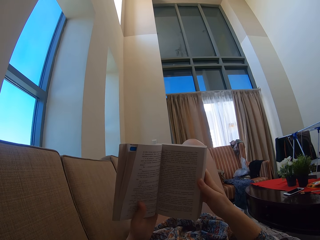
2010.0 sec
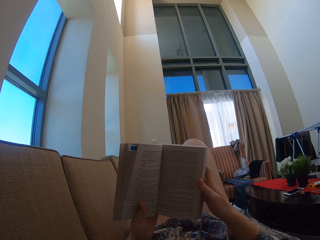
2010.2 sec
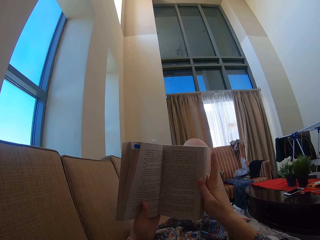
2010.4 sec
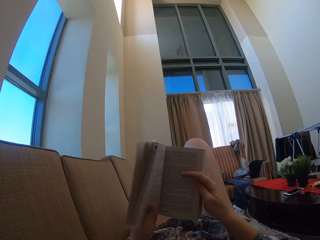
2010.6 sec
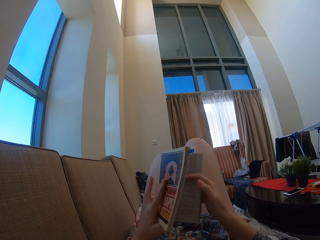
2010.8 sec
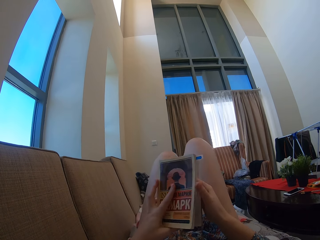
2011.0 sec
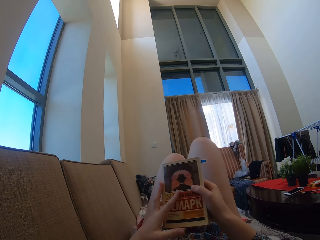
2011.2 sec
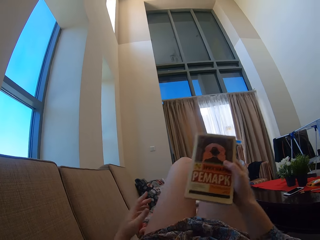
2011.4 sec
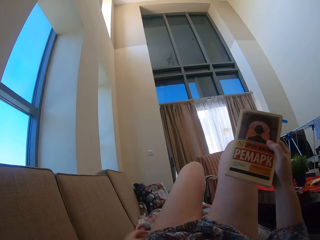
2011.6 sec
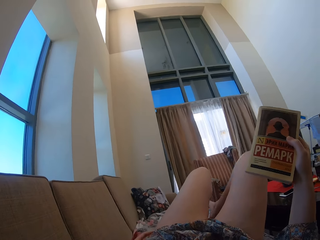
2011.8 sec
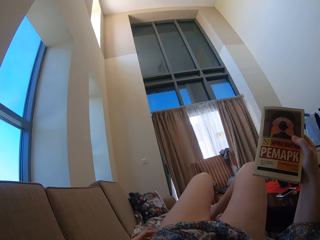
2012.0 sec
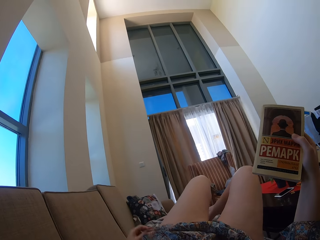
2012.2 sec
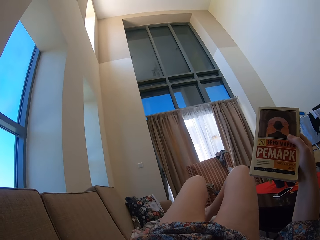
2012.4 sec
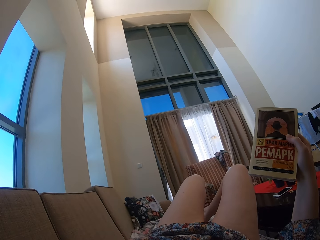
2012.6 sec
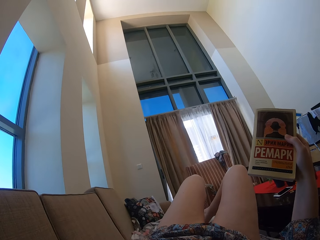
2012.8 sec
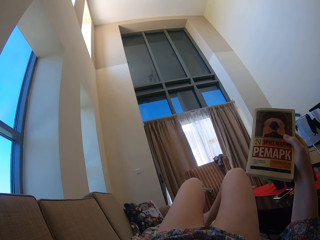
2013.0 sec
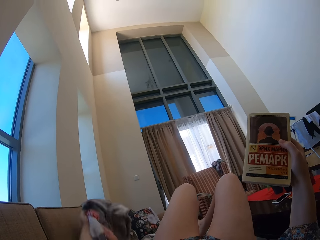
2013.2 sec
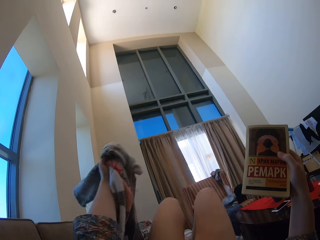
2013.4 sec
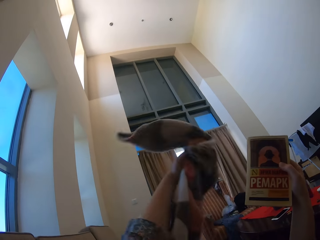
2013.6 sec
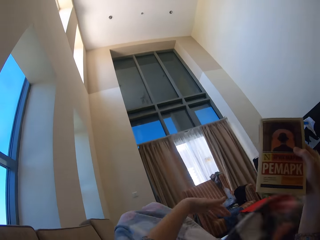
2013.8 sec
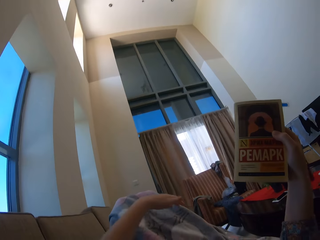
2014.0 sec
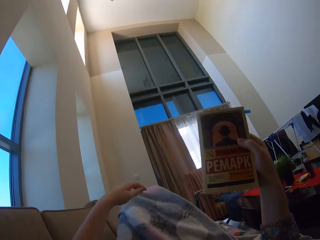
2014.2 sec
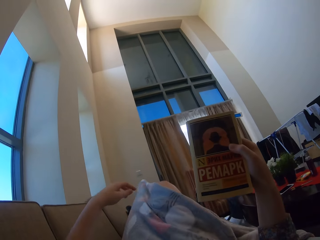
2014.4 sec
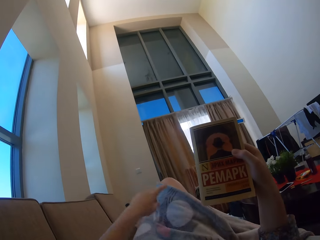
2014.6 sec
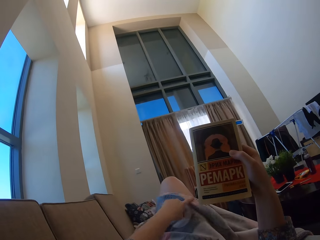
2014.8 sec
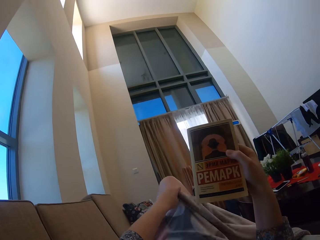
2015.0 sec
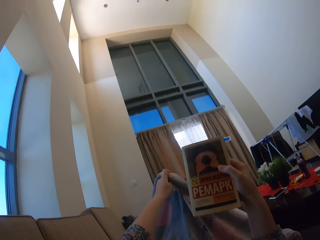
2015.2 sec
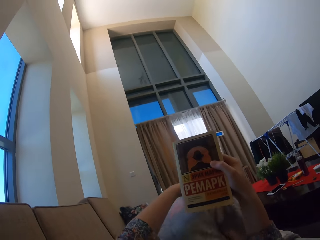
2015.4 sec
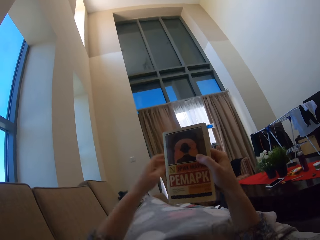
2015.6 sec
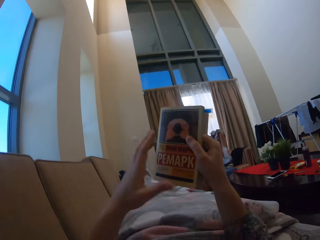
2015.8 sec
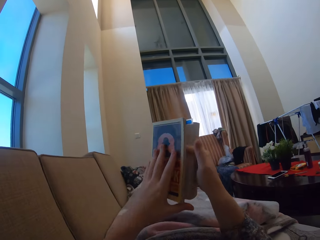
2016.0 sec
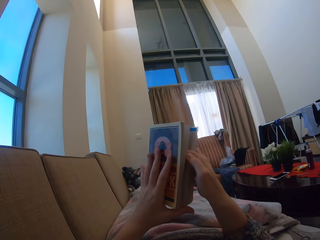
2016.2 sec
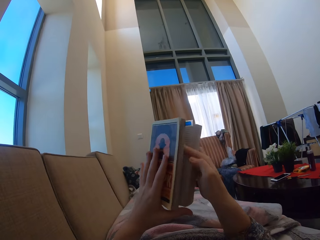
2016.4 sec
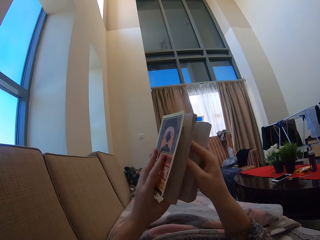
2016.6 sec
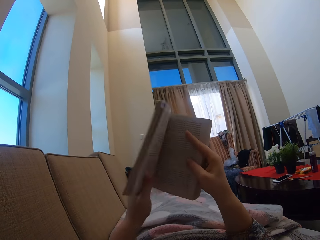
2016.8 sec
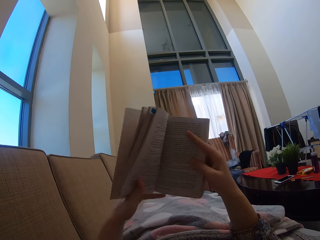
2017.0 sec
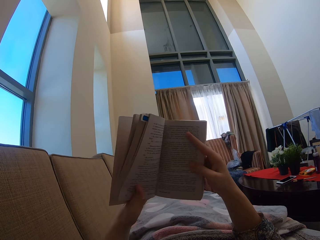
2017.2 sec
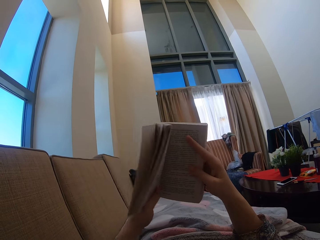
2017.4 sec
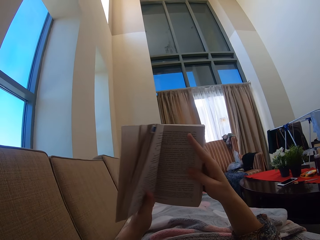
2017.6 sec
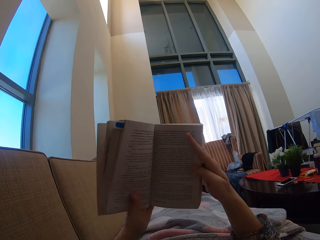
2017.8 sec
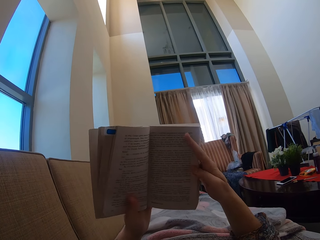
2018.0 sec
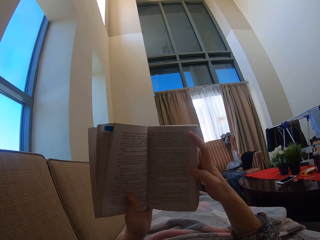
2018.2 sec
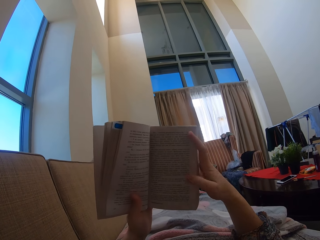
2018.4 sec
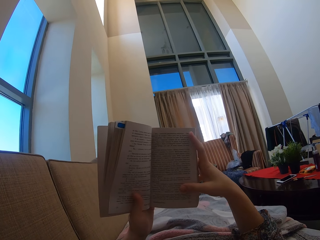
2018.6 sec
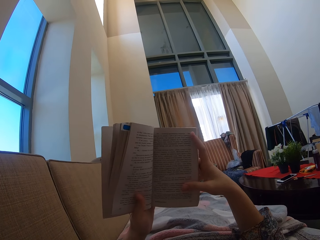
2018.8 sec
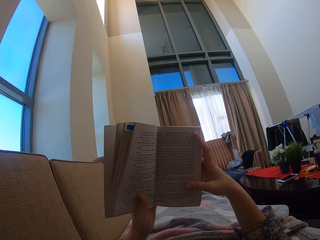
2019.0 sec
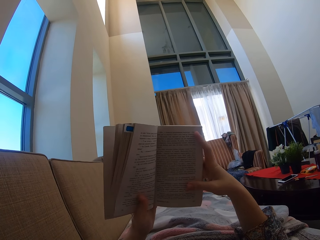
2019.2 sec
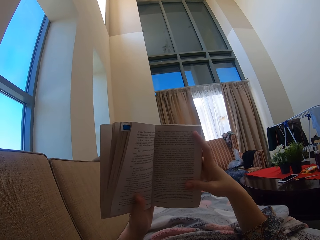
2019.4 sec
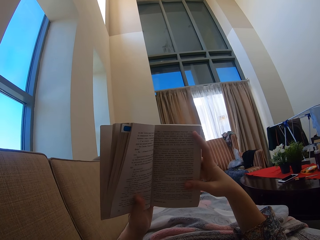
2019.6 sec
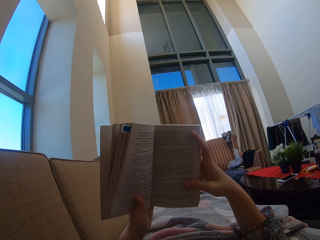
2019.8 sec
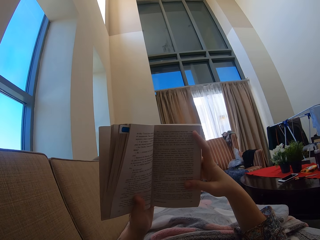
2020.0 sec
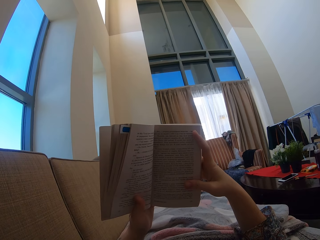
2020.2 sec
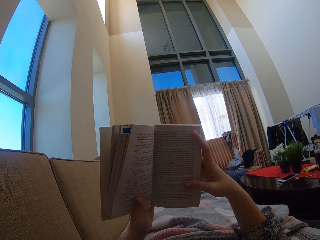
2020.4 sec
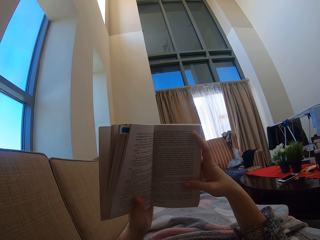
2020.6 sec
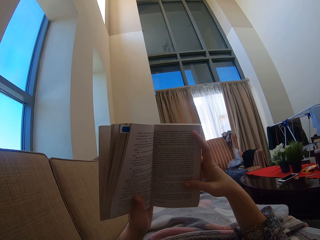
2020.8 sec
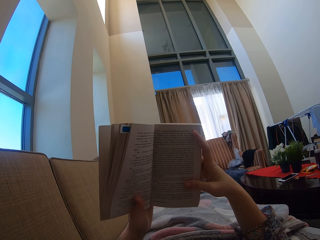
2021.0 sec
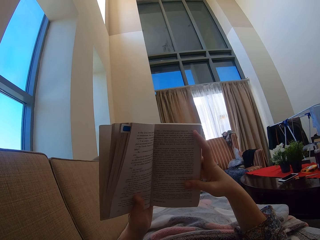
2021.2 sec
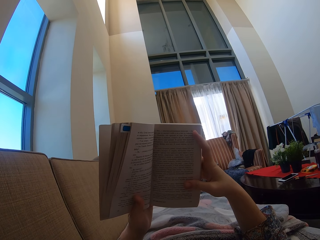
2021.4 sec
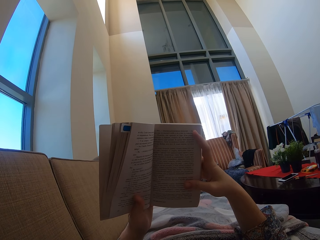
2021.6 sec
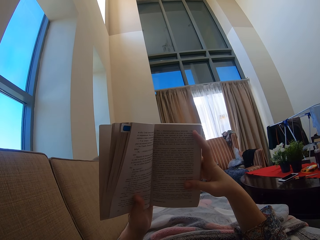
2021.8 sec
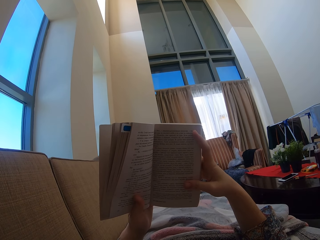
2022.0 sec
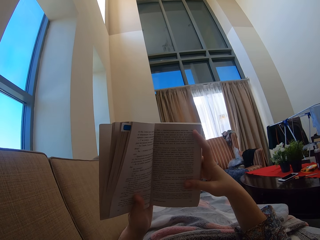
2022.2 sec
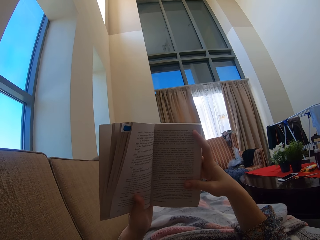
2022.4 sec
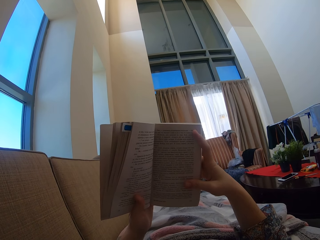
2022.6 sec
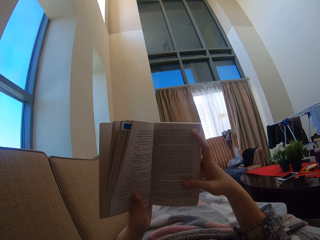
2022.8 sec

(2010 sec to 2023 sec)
The camera wearer closes the book. They pick the cloth, lift the cloth, and pull a blanket. They drop the cloth, adjust the cloth, and open the book. They stare at the book.

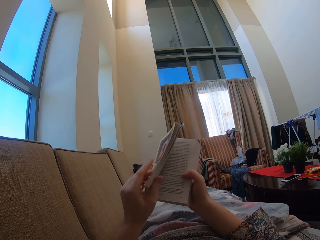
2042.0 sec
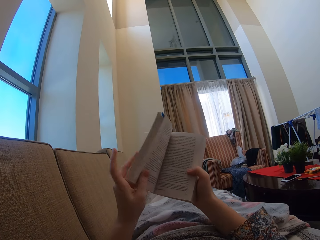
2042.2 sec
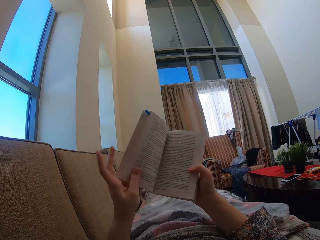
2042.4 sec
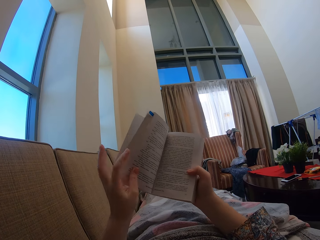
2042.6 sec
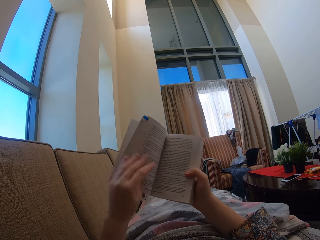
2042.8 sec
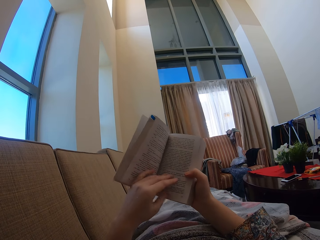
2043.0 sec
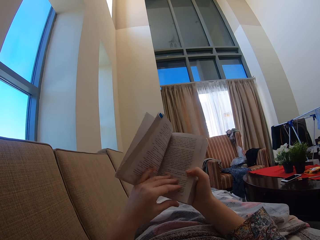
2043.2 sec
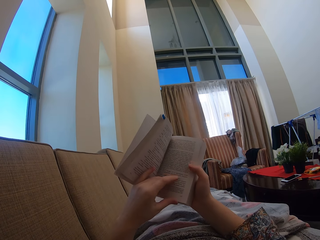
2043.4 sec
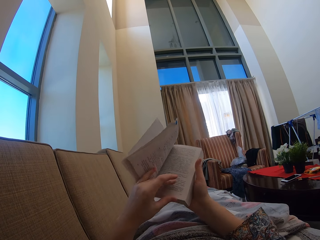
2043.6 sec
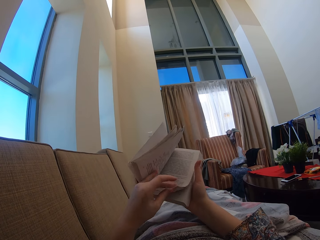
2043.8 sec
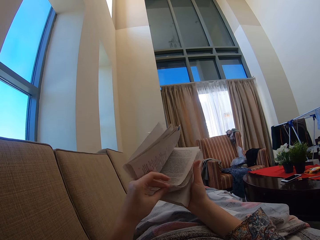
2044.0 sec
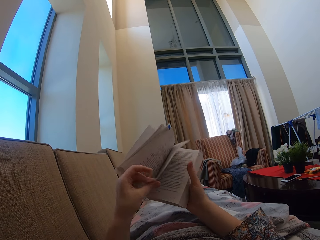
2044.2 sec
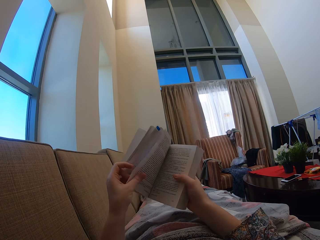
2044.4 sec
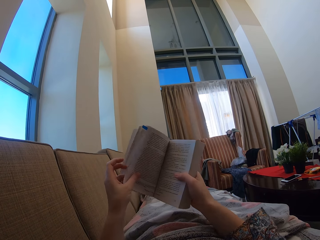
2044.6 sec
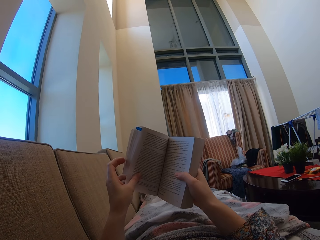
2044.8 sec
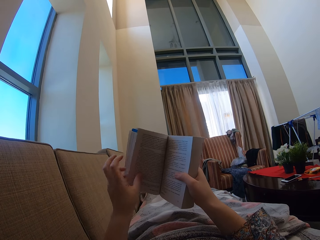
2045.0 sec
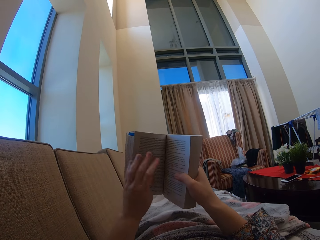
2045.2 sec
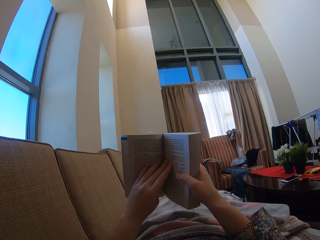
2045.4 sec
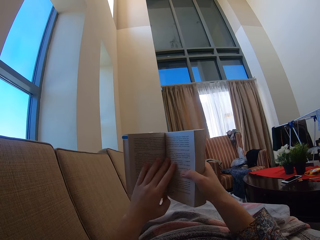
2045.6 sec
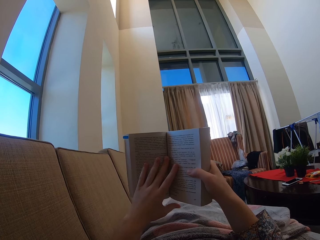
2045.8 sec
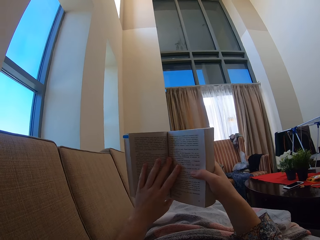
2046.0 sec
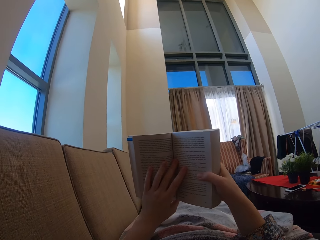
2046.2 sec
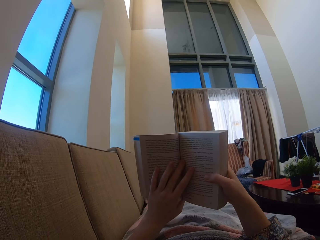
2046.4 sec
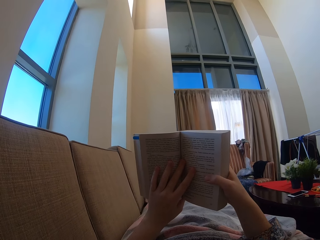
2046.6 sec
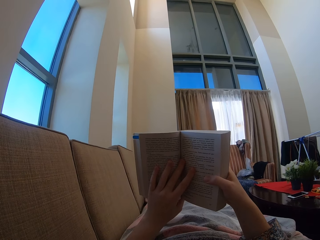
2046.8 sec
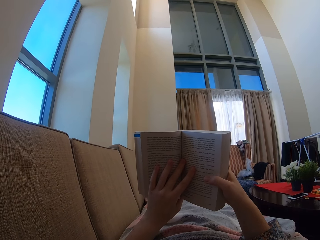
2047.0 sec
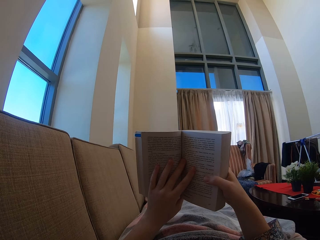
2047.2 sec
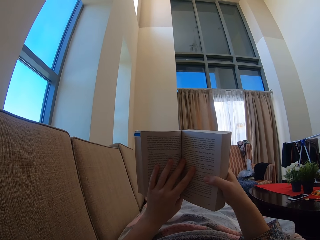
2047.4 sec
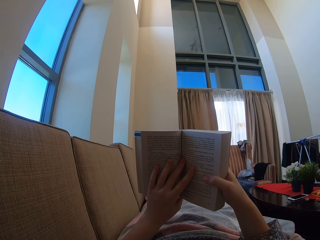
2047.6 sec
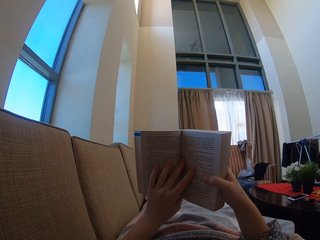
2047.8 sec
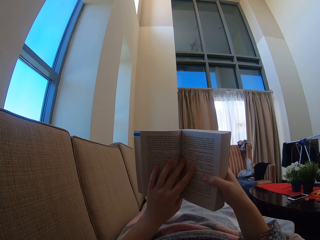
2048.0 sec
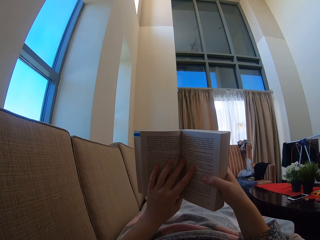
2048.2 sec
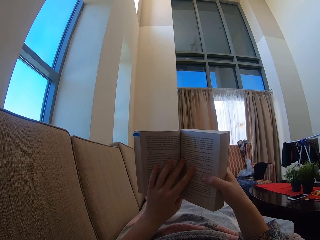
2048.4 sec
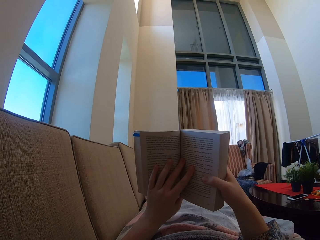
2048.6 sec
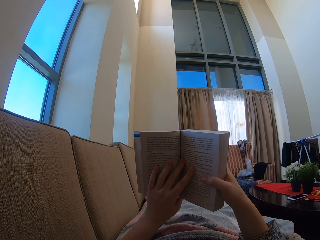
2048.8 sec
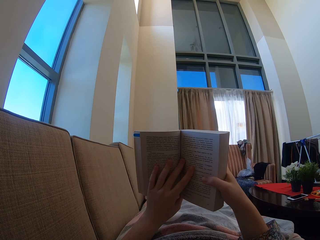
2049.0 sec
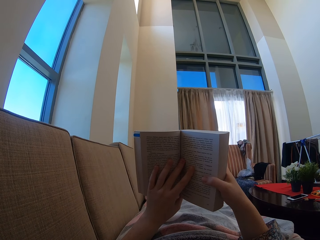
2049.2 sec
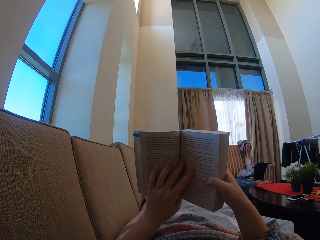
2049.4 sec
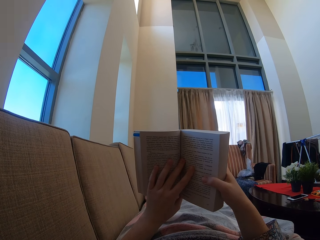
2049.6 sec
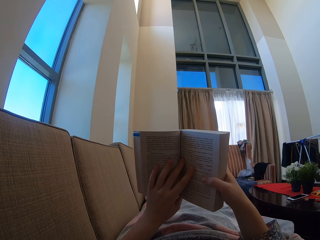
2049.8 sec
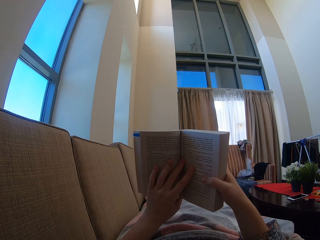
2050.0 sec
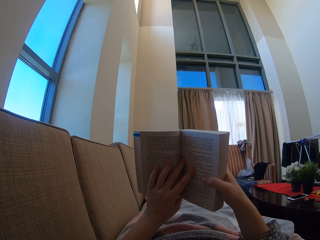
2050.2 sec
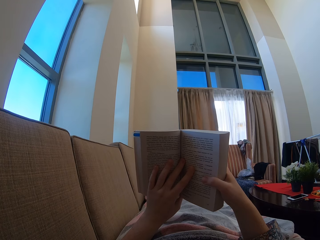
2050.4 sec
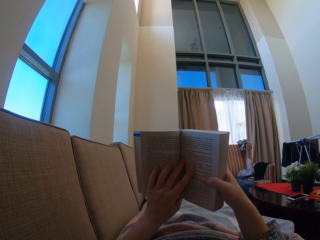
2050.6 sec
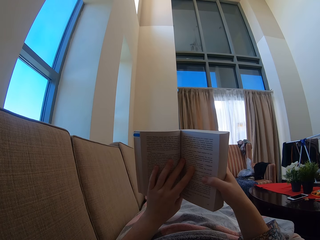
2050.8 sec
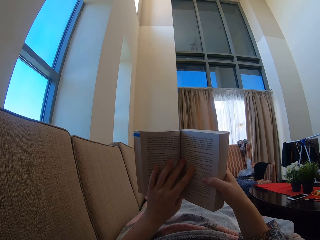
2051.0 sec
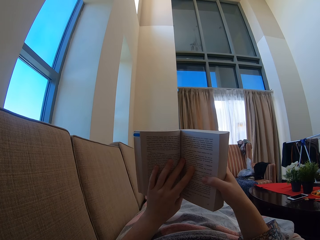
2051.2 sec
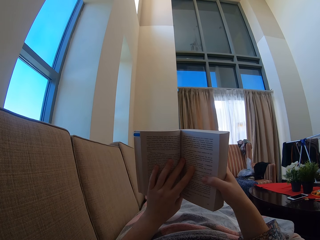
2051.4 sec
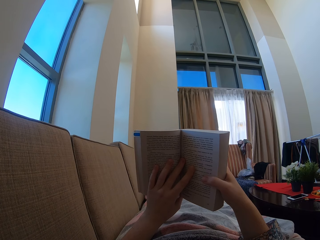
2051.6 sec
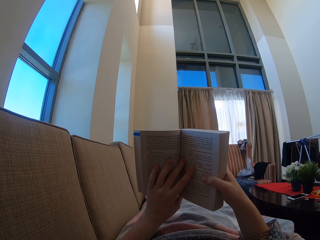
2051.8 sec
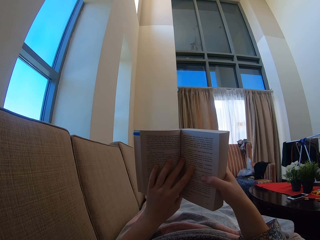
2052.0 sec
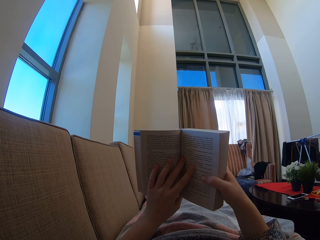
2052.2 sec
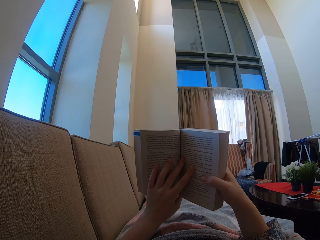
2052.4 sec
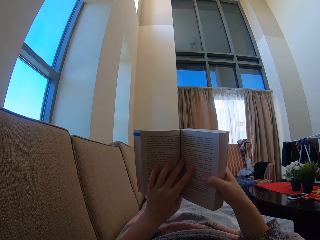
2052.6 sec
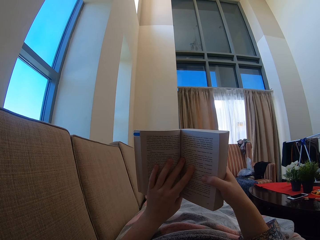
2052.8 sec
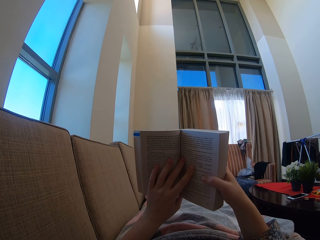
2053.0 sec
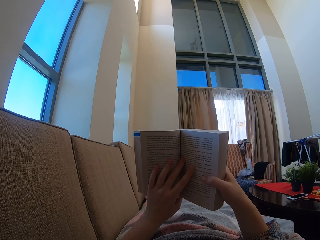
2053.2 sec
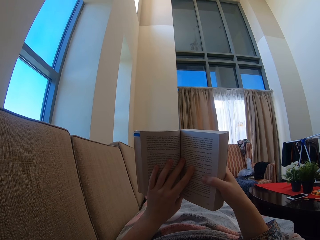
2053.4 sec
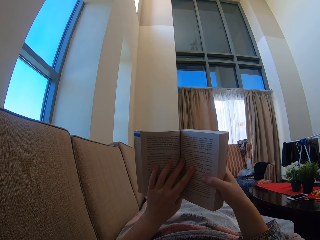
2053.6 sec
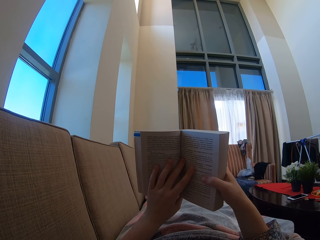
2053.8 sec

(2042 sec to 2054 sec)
The camera wearer opens a page of the book. They read the book.
